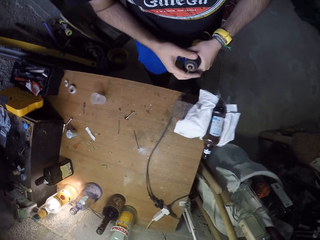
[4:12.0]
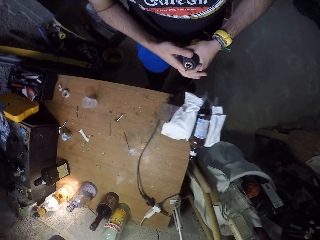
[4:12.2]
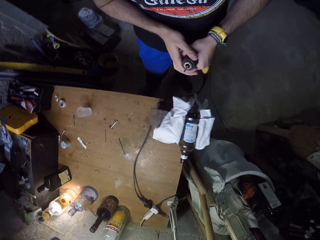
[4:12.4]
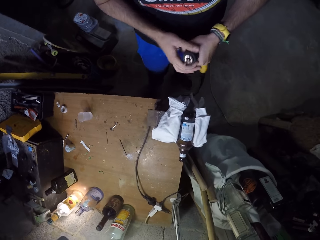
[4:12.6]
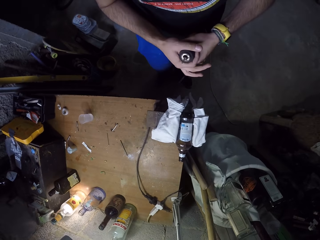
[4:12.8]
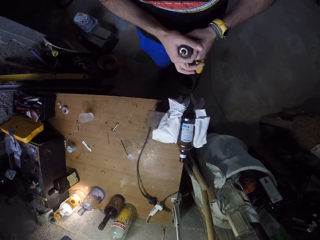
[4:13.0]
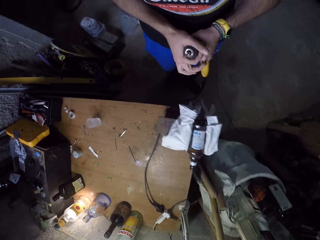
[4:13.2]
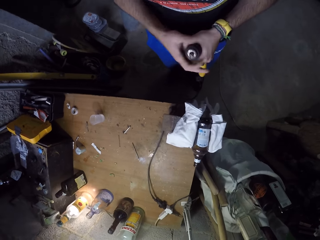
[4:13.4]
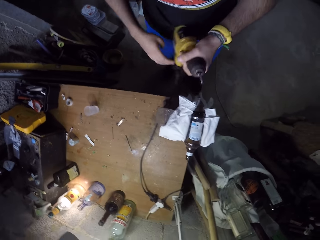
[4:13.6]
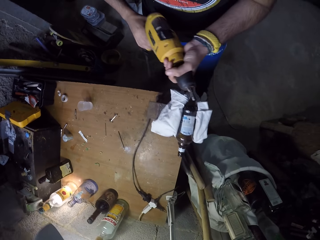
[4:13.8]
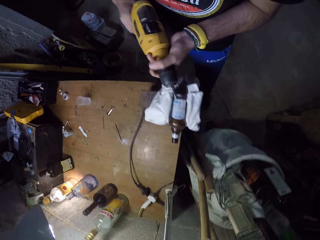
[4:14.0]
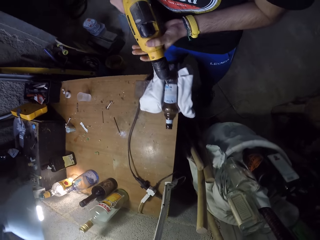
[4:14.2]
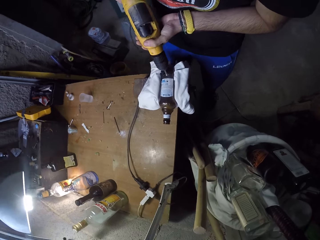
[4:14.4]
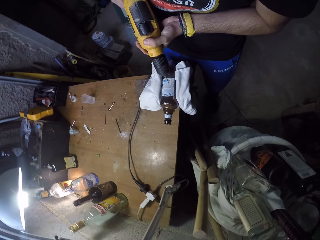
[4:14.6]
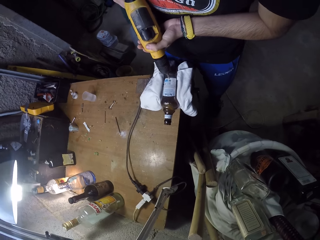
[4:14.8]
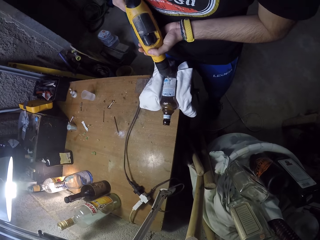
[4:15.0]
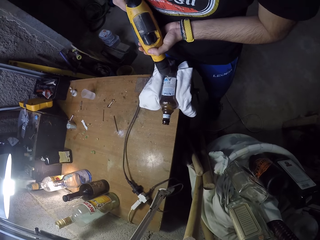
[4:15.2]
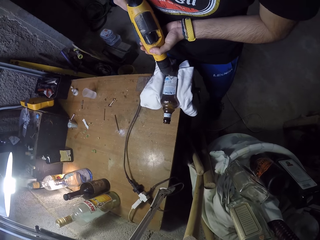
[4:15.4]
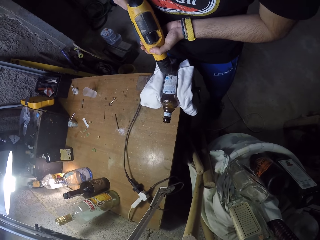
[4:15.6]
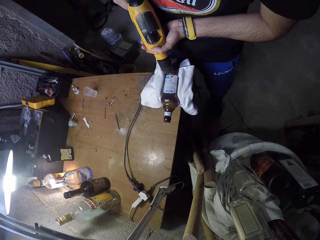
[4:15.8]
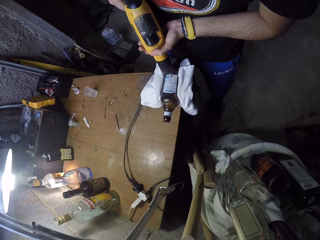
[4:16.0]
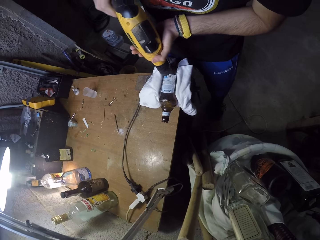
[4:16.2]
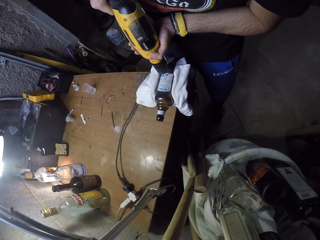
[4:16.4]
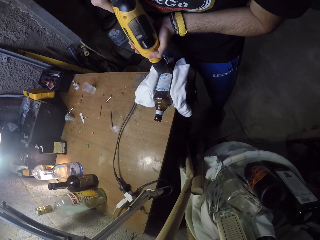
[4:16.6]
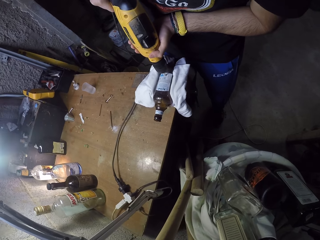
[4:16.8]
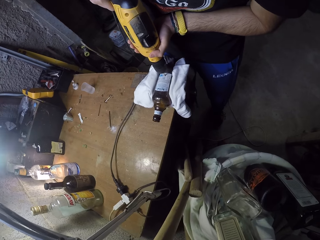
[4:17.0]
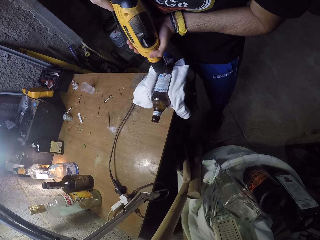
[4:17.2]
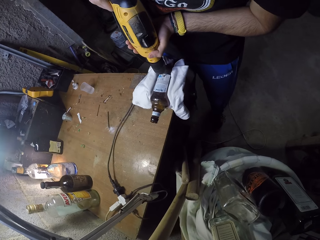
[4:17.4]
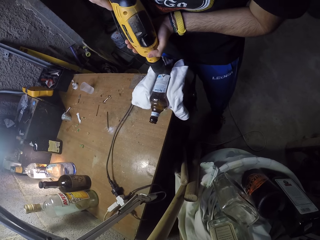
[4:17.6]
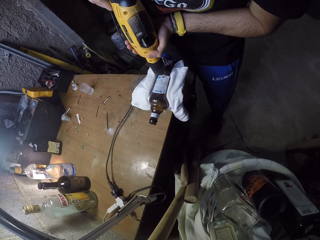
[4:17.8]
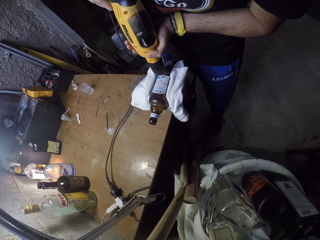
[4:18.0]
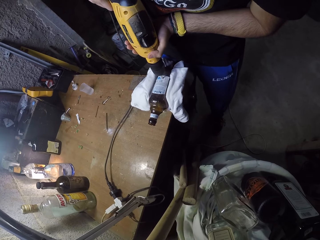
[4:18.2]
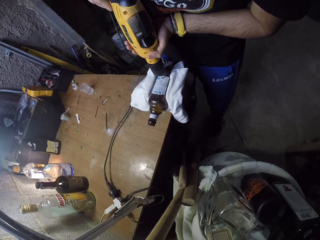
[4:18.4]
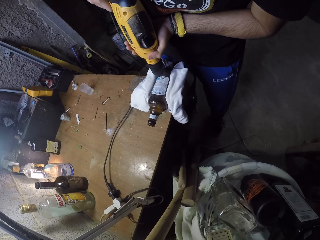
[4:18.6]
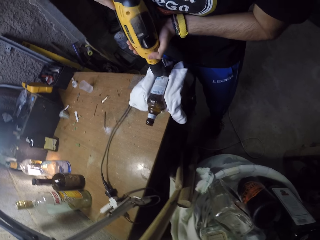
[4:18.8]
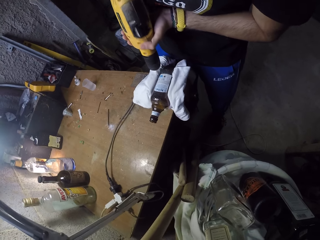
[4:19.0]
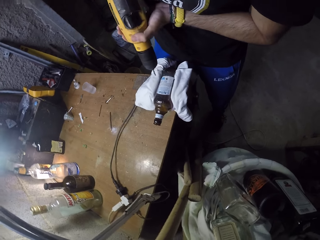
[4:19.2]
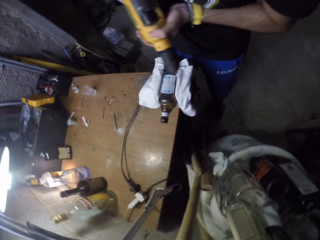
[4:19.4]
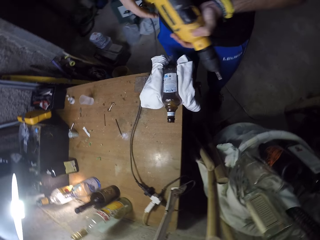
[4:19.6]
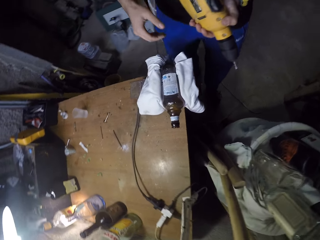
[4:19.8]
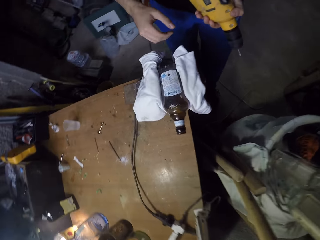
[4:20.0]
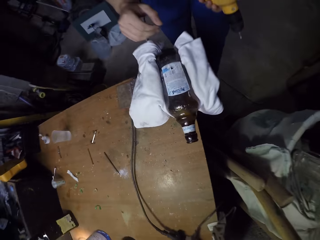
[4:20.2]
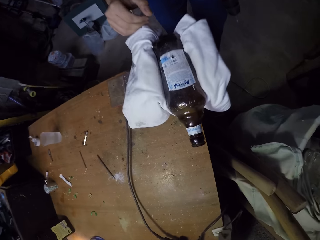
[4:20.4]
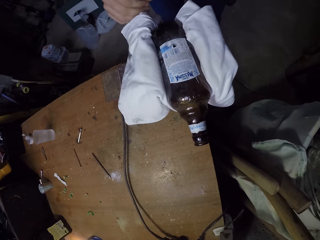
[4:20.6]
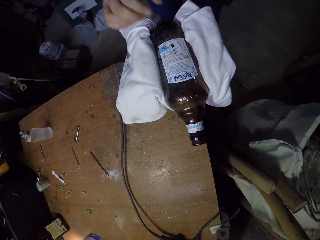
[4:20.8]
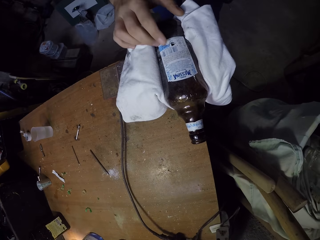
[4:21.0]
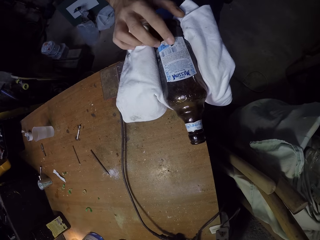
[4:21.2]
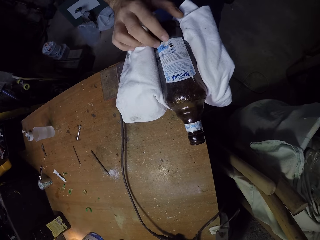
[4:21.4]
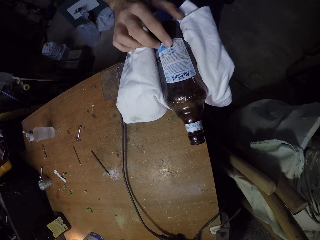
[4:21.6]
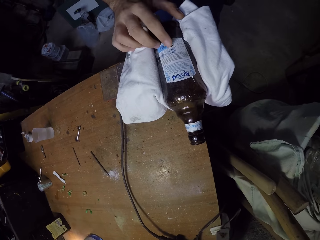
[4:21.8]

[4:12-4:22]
The camera wearer holds the drilling machine with both hands. He drills into the bottle with the cordless screwdriver in both hands. He screws the bottle with the cordless screwdriver in both hands. He removes the drilling machine. He touches the bottle on the vice with his right hand.

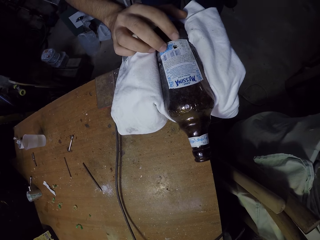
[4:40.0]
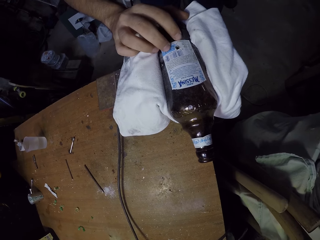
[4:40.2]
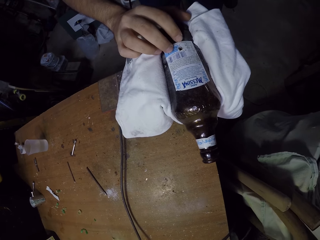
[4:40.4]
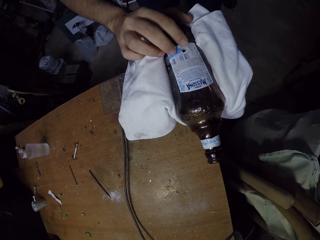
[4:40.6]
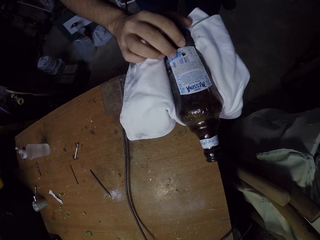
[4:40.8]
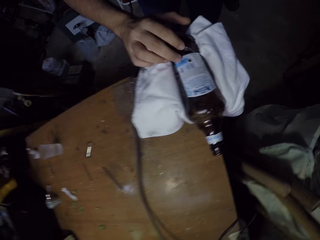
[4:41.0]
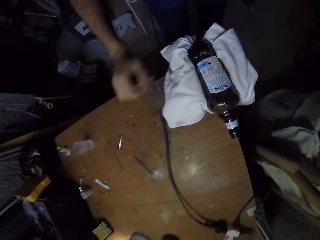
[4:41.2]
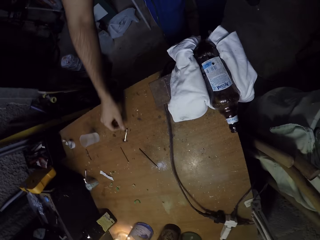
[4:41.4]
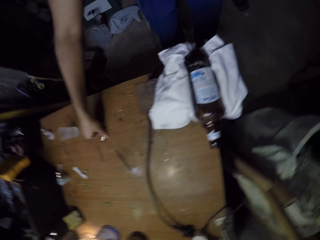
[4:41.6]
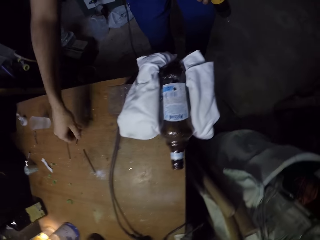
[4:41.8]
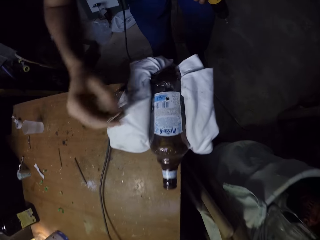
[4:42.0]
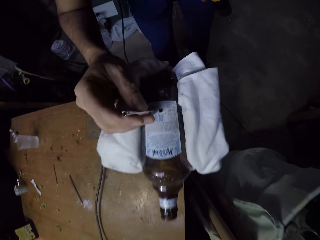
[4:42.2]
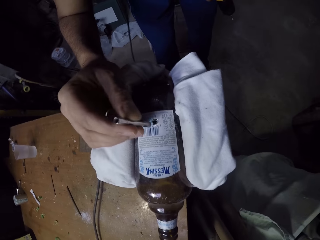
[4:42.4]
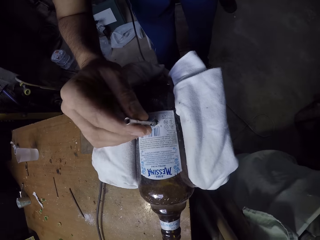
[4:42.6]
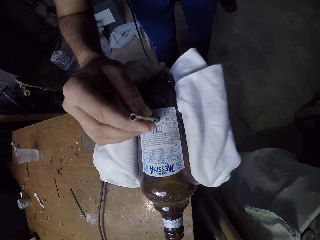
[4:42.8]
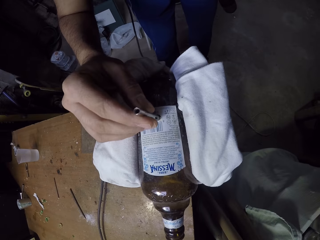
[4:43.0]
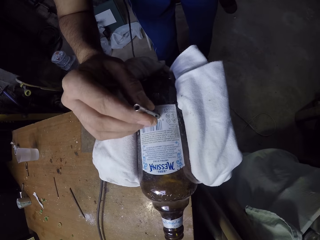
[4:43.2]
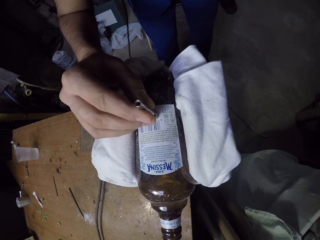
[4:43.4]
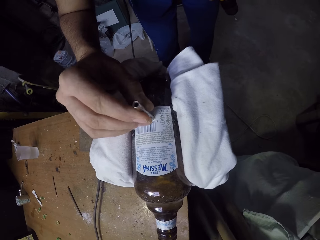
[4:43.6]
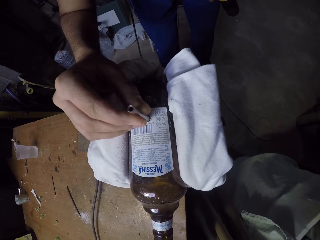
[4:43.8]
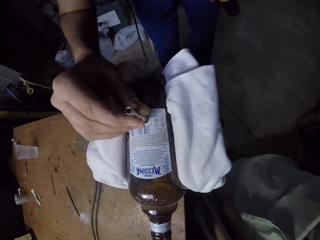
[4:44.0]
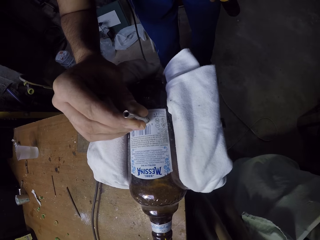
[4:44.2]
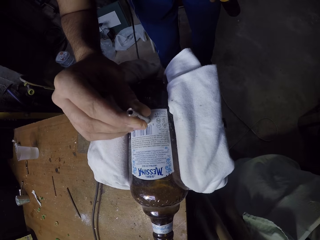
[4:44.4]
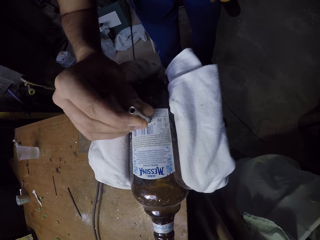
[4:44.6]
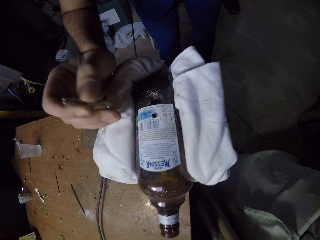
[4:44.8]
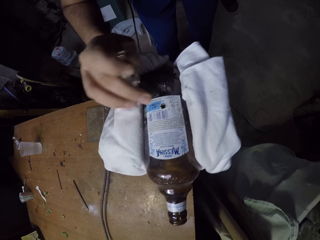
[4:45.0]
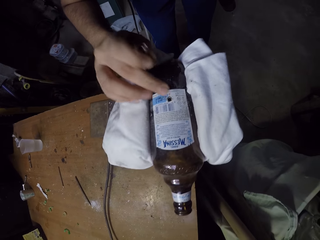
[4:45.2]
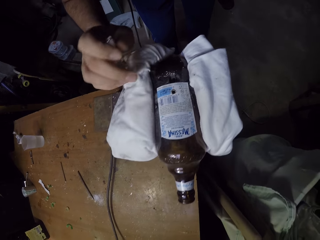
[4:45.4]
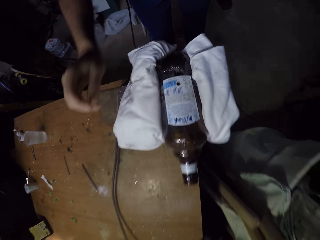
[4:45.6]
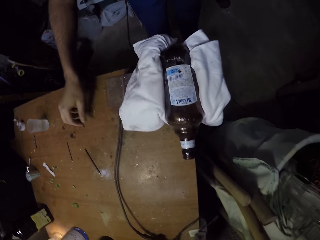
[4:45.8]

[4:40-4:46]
The camera wearer picks up a nail on the work bench with his right hand. He inserts the nail into the bottle with his right hand. He touches the hole in the bottle container with his right finger.

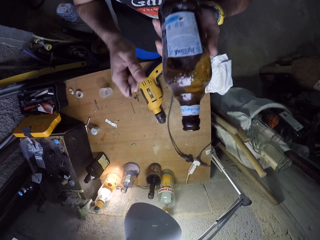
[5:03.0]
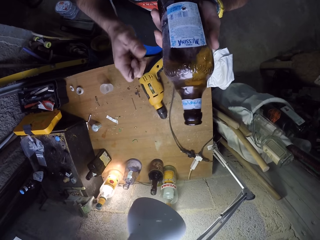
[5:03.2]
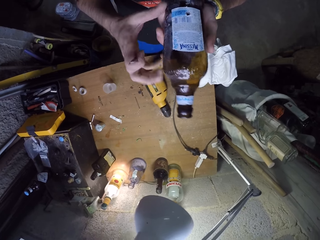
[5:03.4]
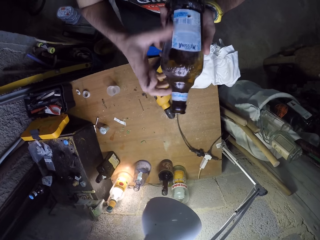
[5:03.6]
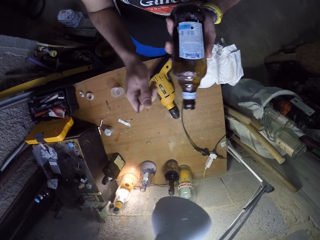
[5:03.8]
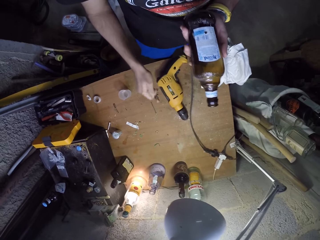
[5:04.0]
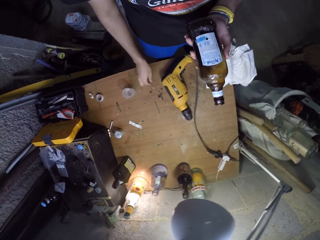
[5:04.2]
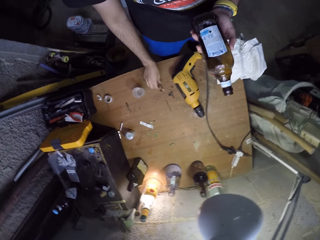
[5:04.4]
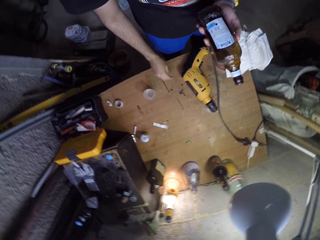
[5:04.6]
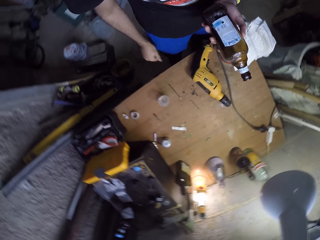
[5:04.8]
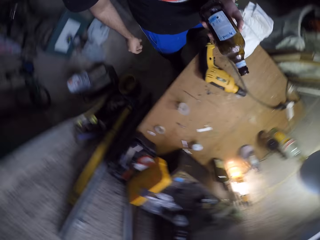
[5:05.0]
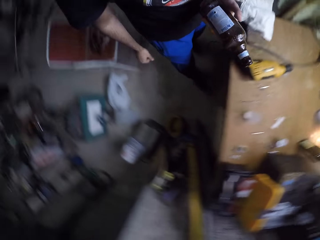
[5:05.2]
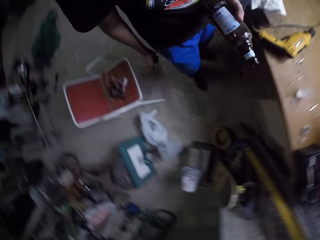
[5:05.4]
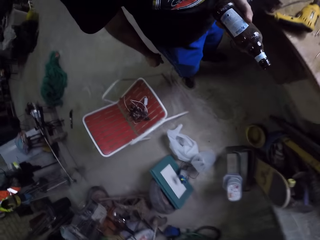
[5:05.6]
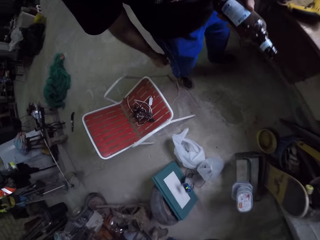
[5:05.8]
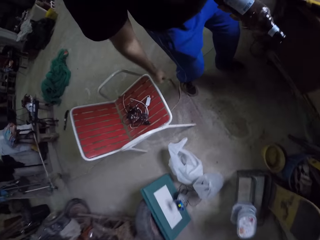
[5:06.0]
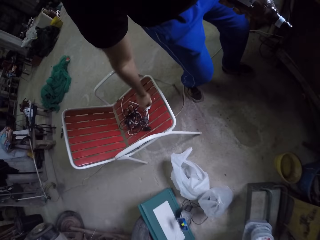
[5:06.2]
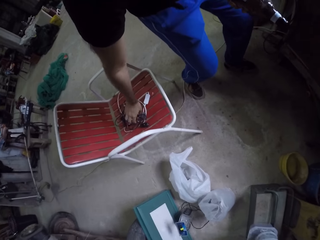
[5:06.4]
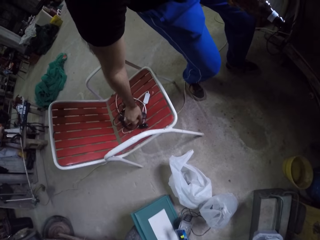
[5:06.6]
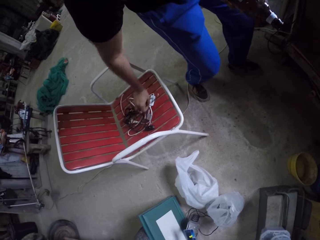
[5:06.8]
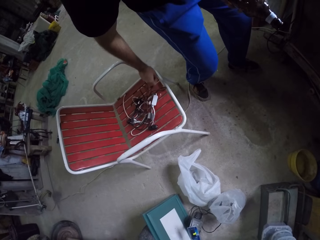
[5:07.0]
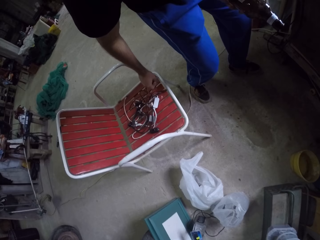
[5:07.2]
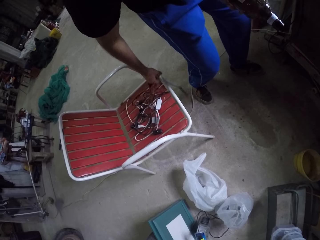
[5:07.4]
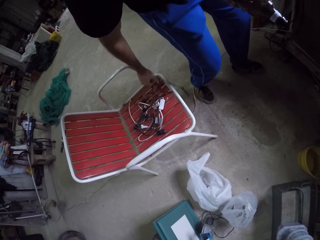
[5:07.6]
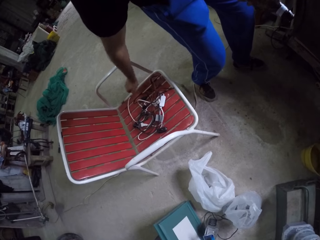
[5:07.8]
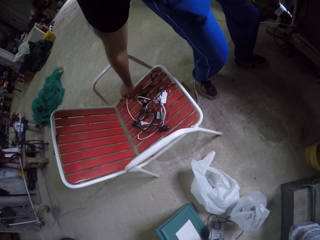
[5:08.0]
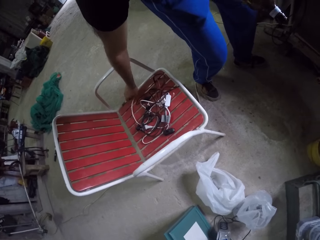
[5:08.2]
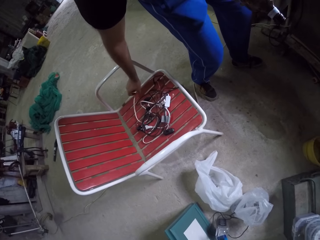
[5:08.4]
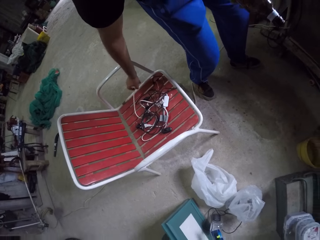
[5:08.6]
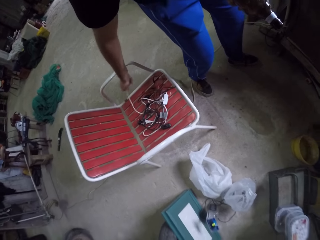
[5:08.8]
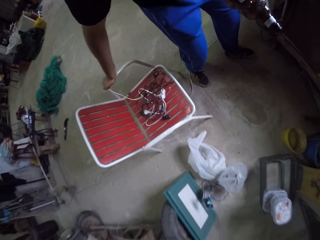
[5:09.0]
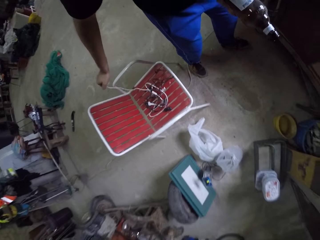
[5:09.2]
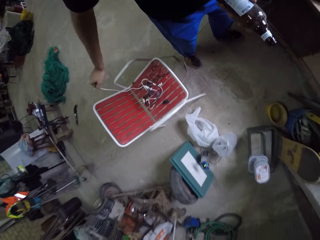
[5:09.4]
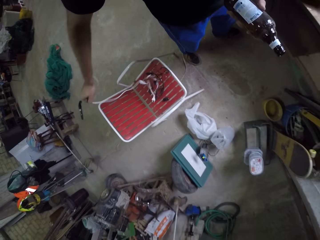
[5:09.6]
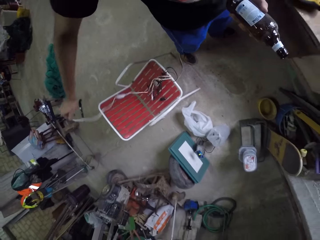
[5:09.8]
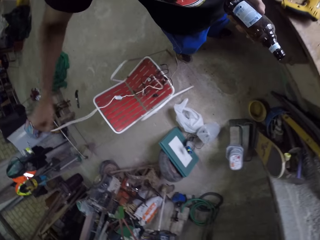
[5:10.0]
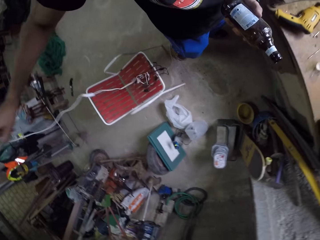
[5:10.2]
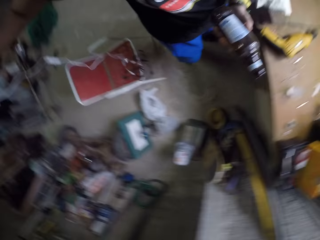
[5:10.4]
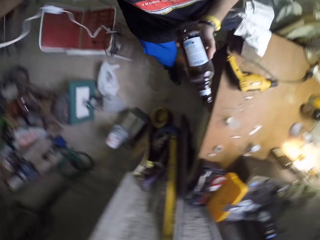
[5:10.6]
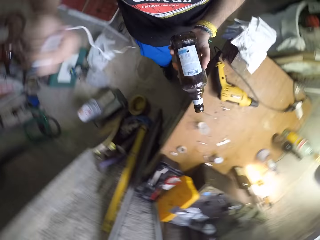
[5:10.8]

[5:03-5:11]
The camera wearer drops the iron on the table with his right hand. He walks around. He adjusts wires on a chair with his right hand. He carries a white wire with his right hand. He touches the cables.
